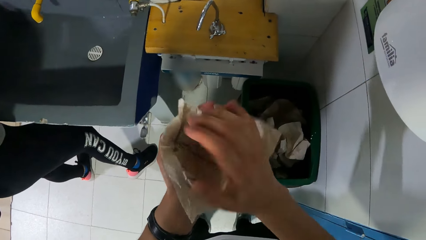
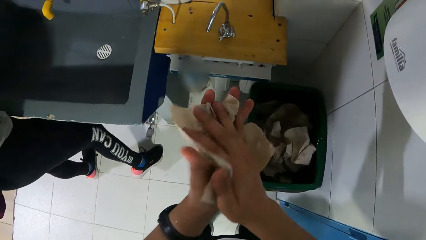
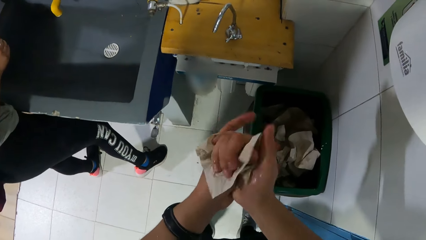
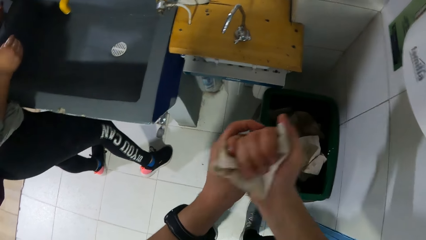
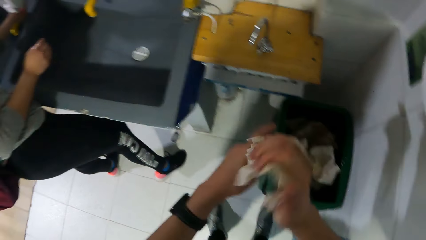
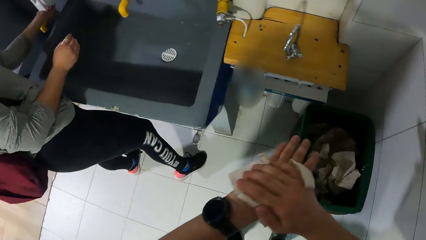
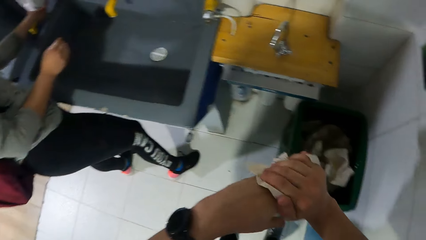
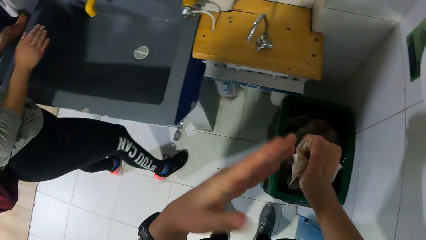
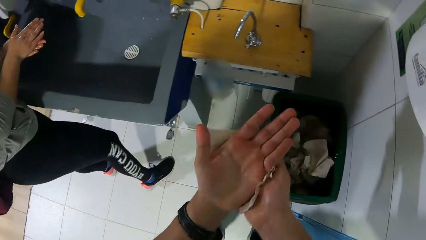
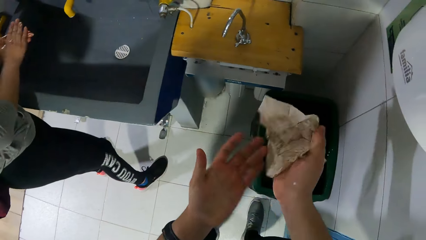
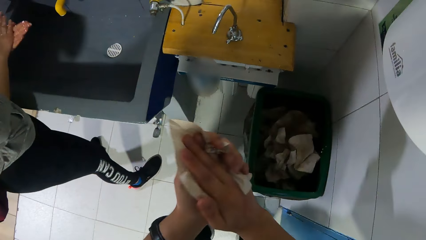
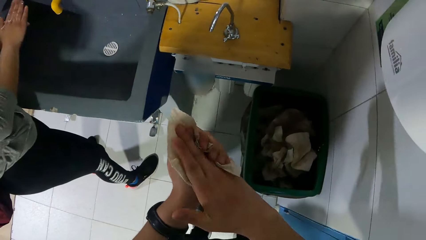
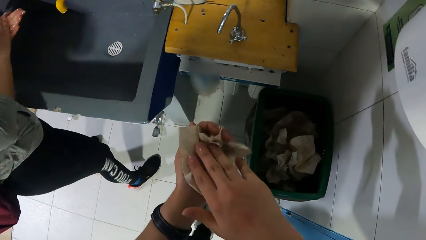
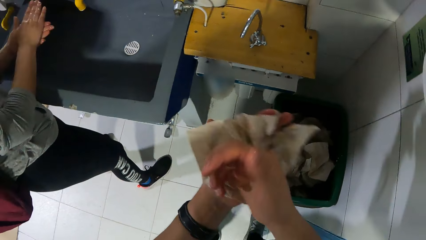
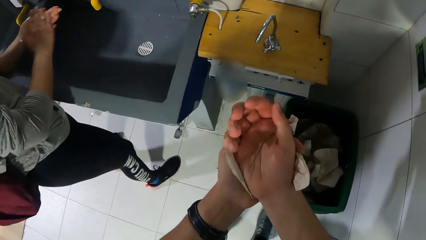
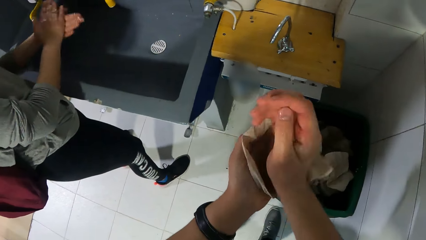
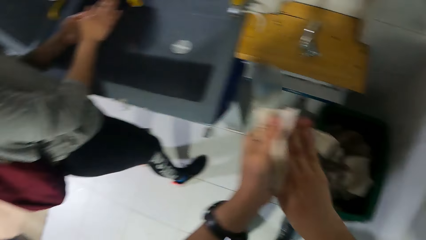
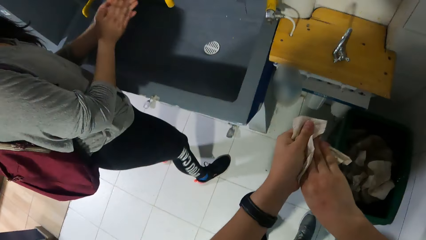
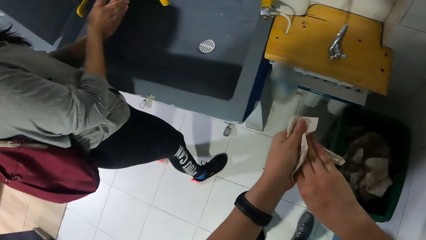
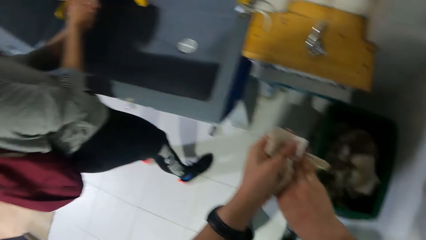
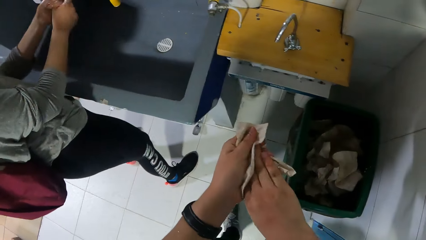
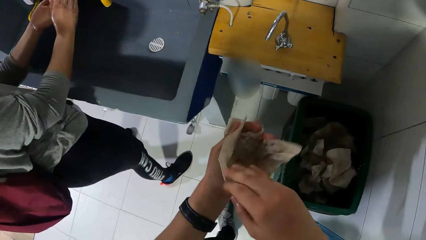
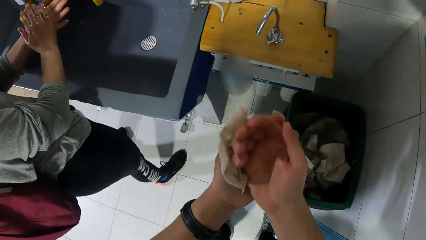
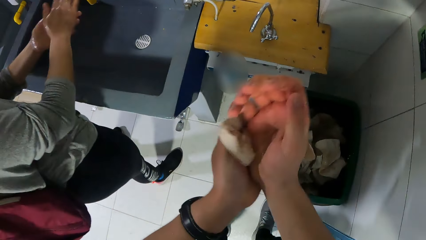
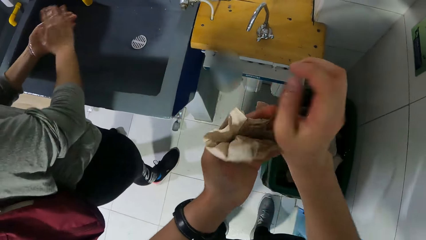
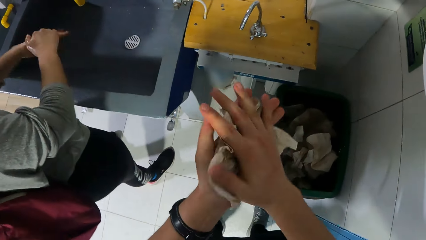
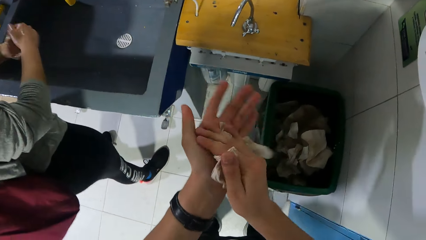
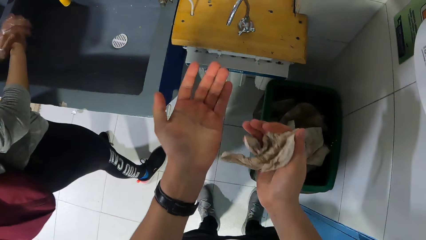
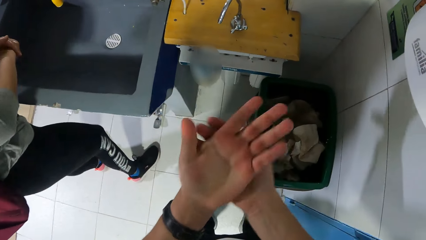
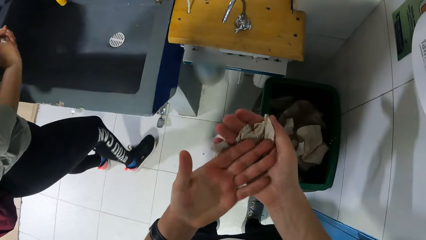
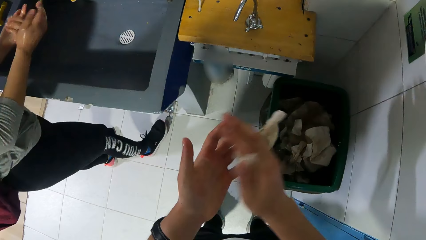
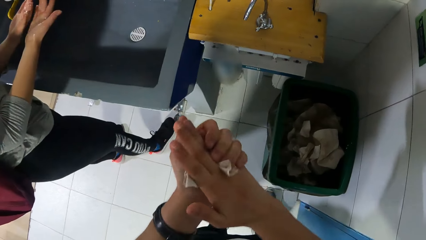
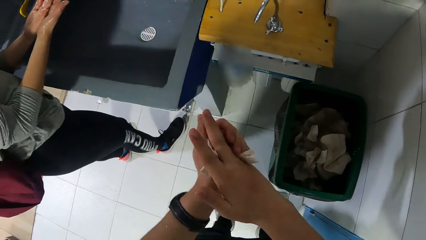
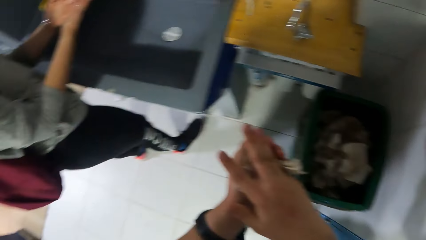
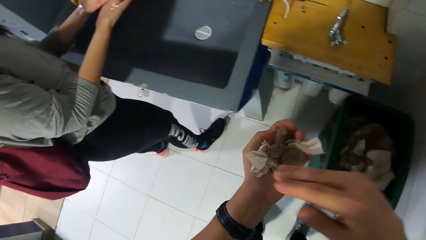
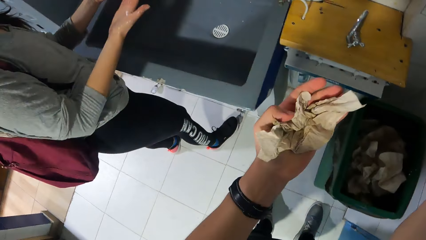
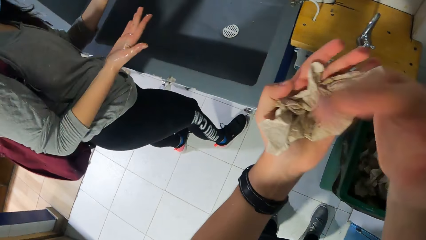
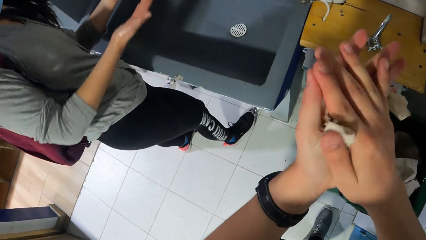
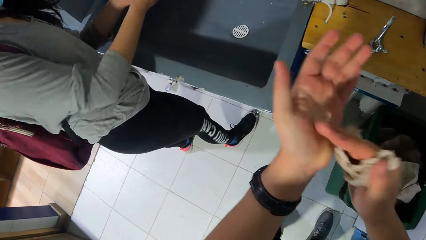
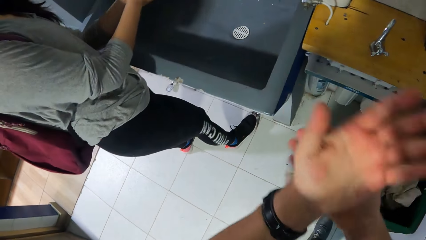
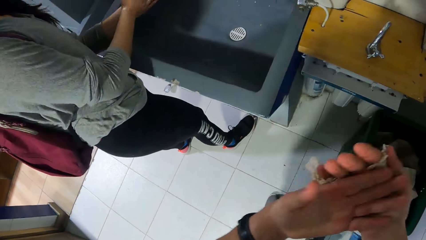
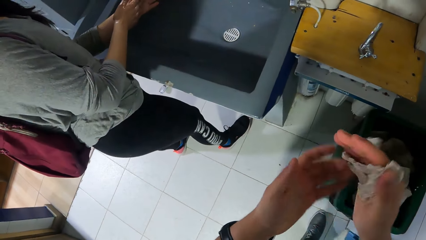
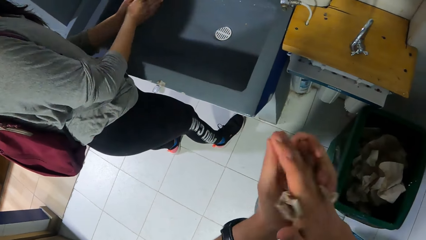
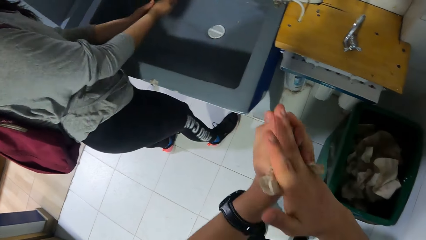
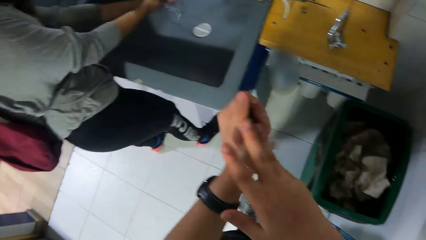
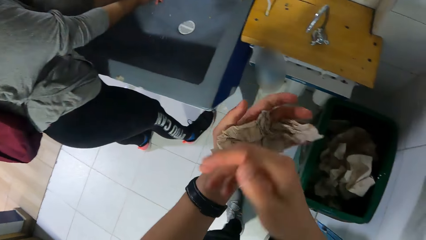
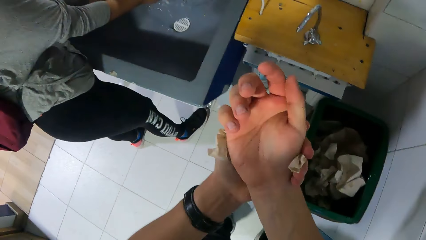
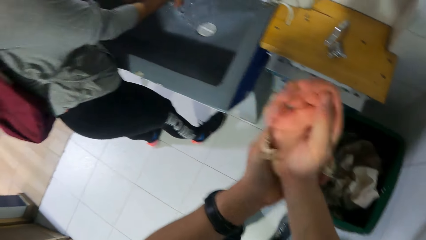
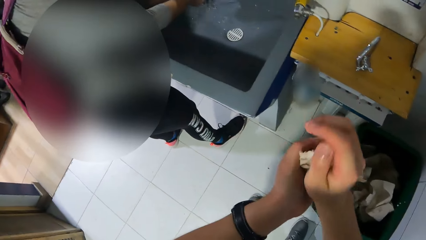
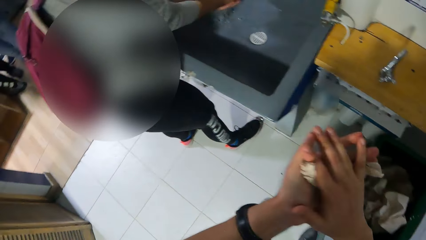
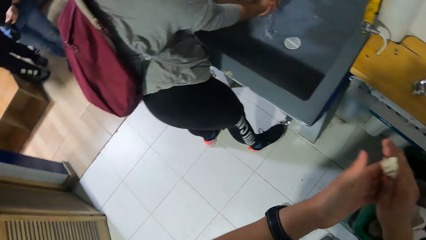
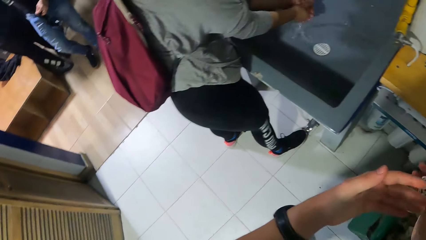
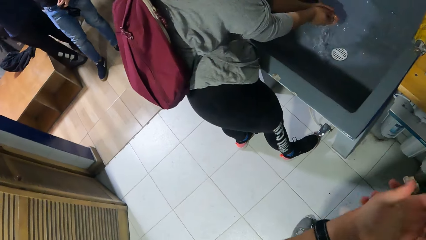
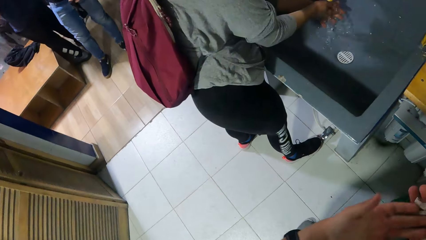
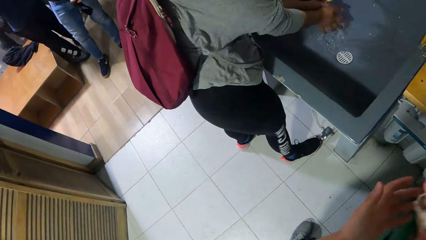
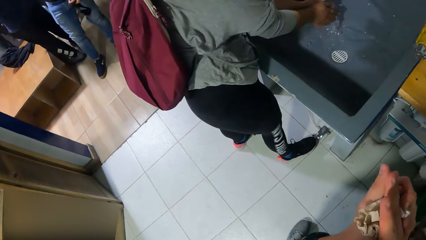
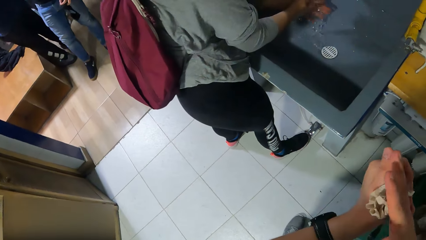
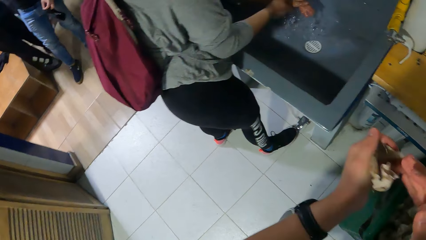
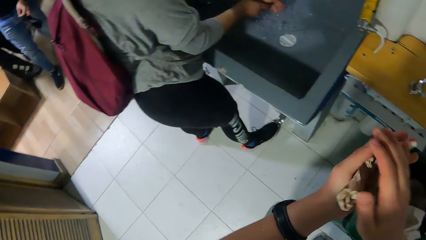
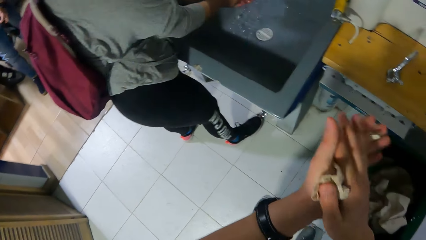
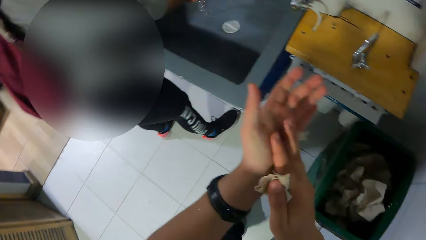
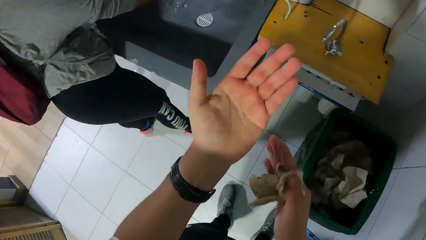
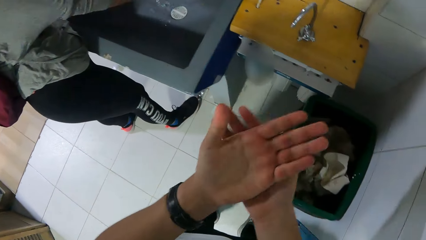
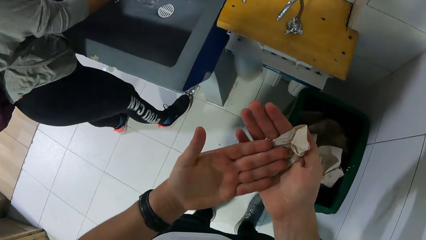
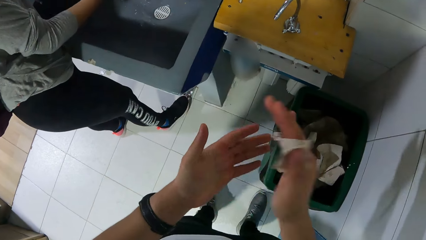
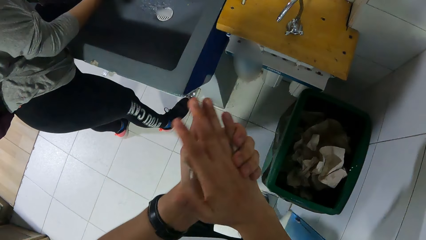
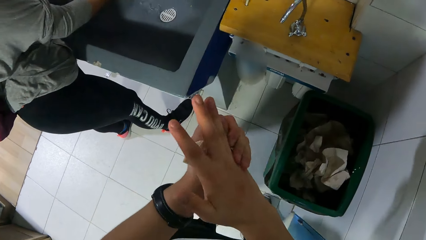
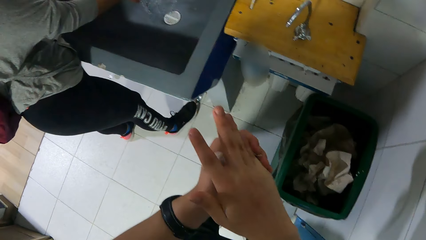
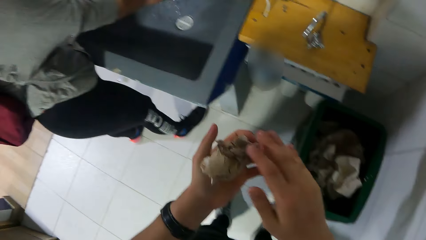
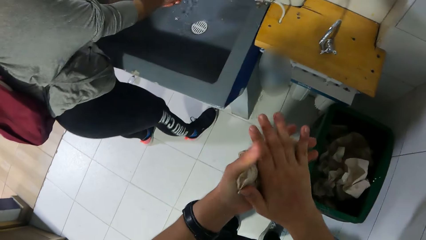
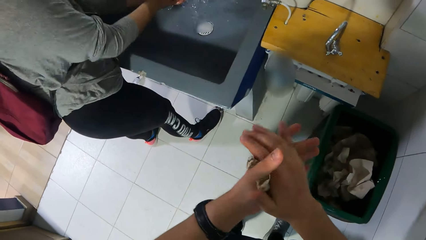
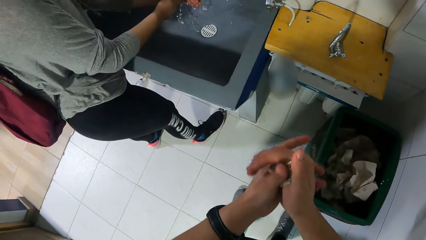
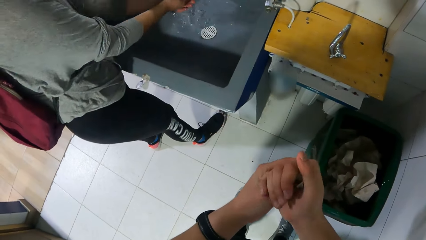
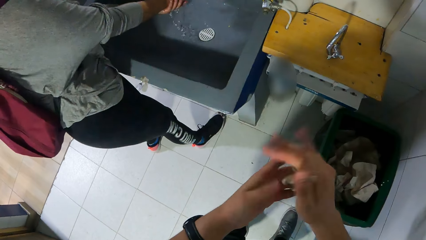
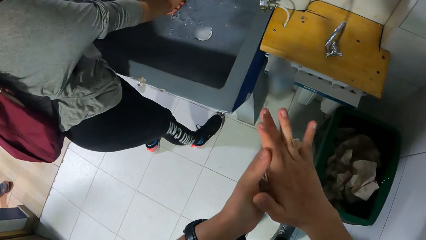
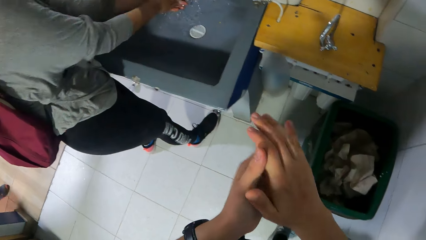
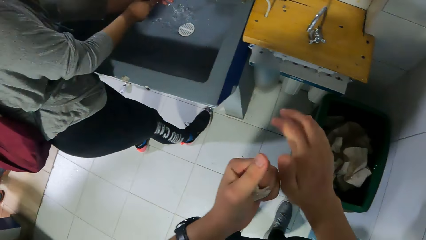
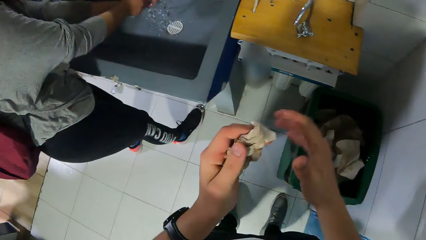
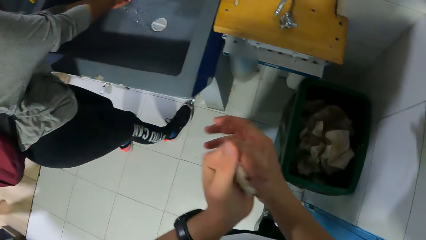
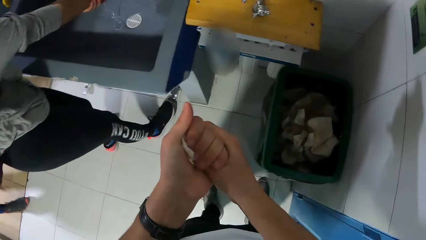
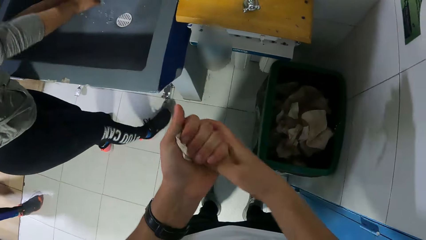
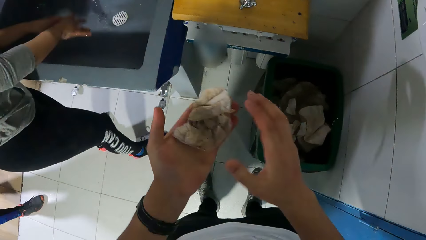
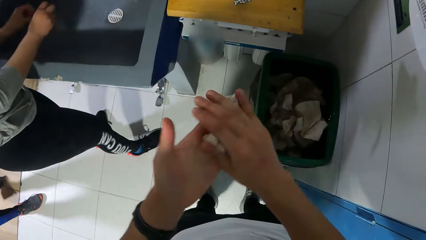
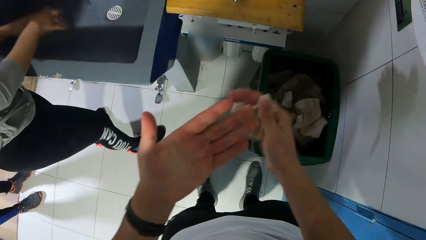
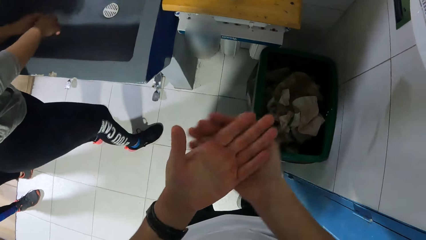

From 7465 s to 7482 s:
The woman presses the soap dispenser with her left hand. The woman scrubs both hands. The woman washes both hands in the basin from a tap.
